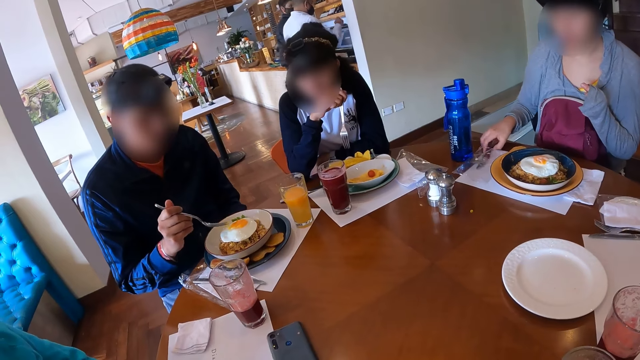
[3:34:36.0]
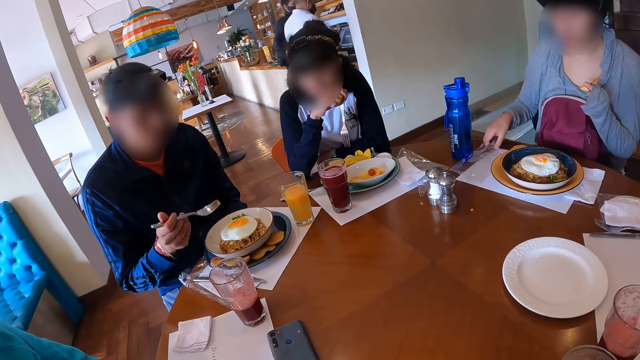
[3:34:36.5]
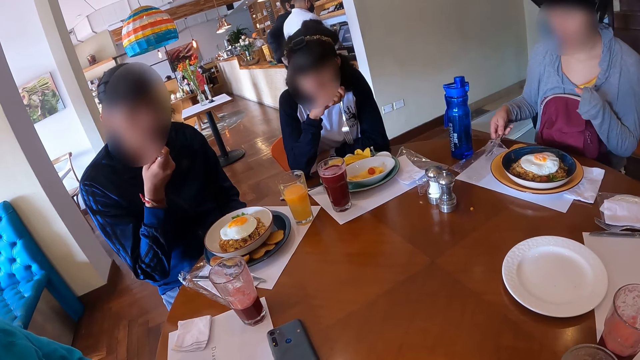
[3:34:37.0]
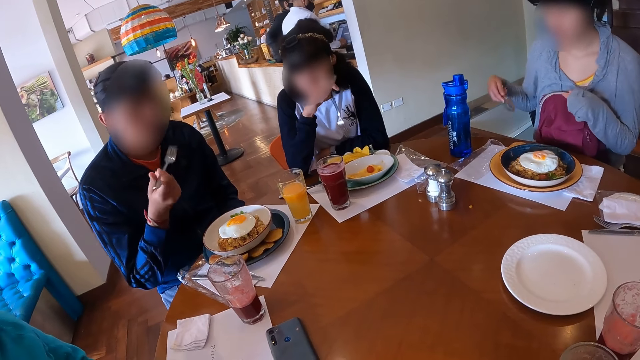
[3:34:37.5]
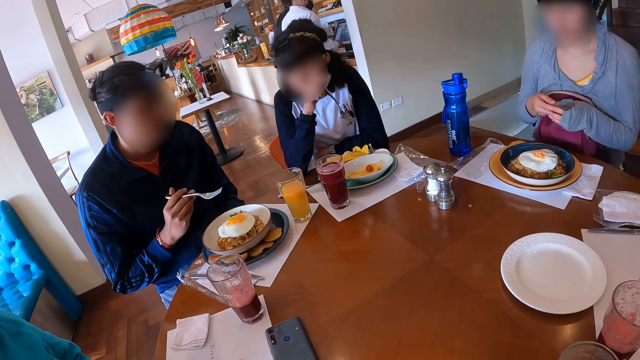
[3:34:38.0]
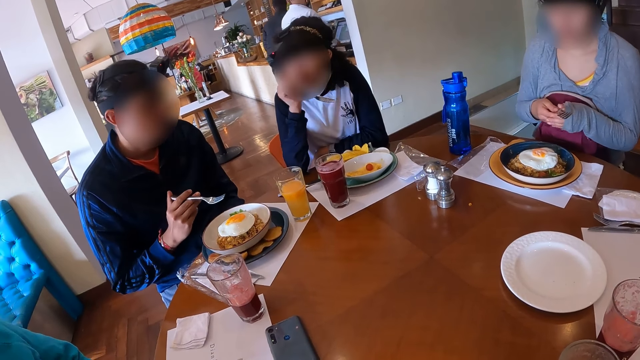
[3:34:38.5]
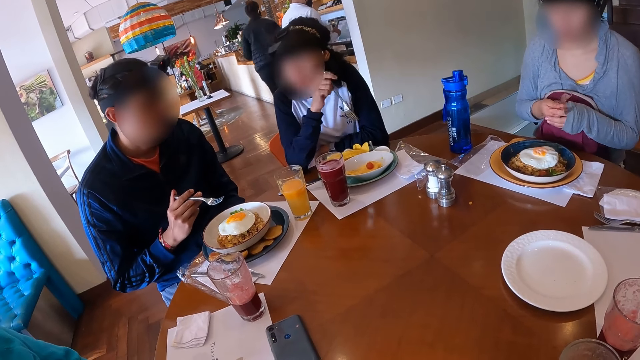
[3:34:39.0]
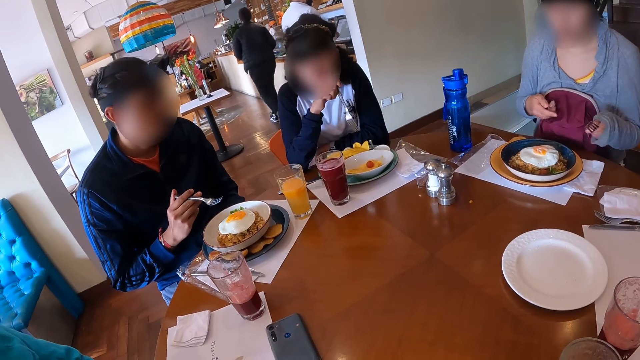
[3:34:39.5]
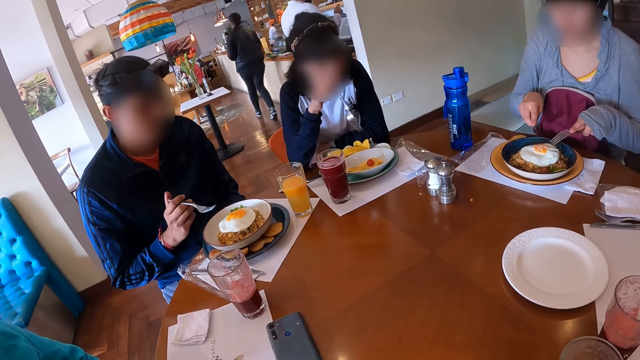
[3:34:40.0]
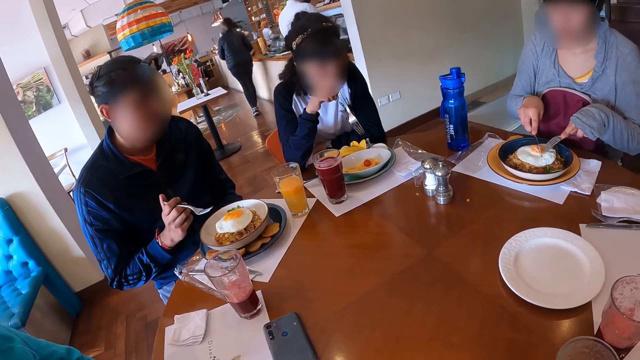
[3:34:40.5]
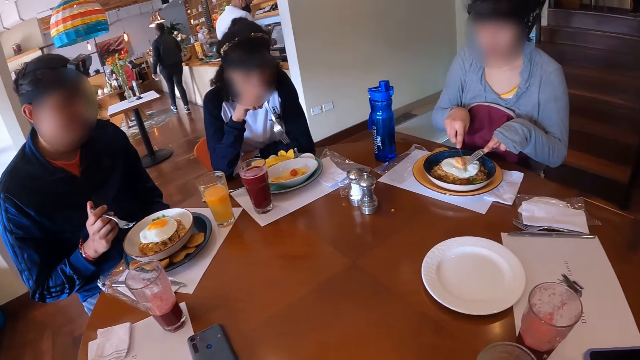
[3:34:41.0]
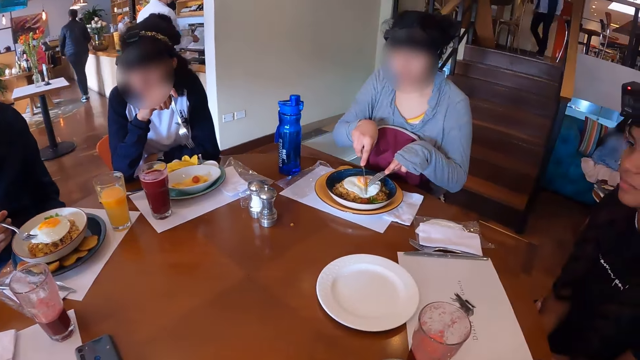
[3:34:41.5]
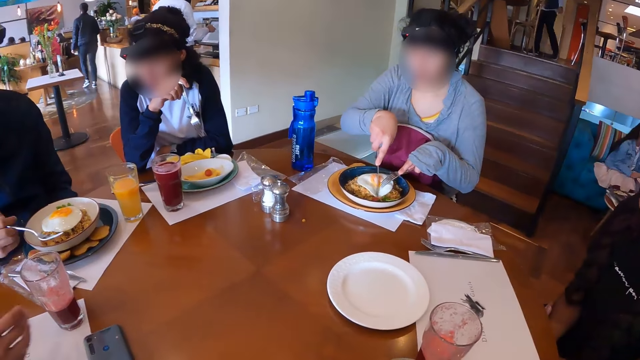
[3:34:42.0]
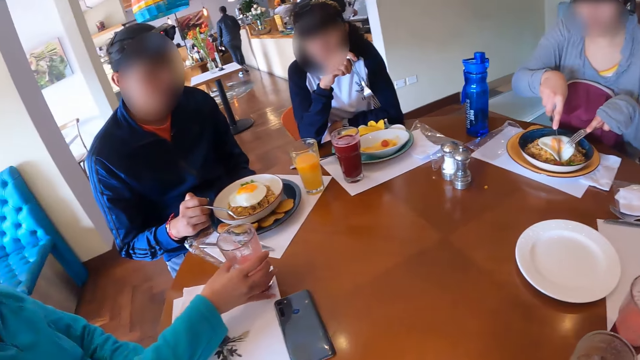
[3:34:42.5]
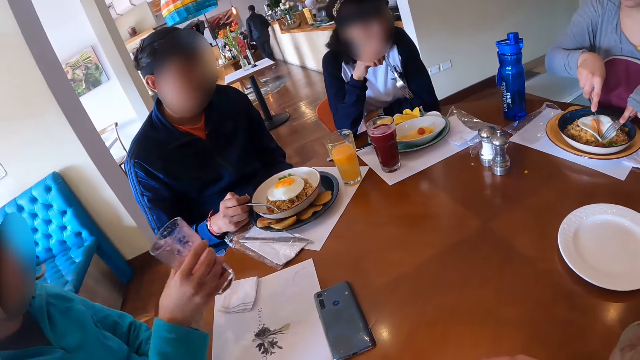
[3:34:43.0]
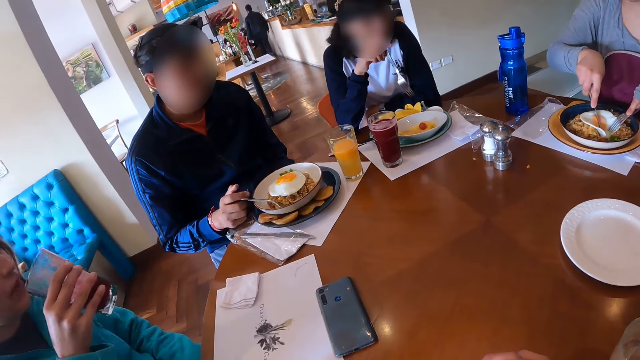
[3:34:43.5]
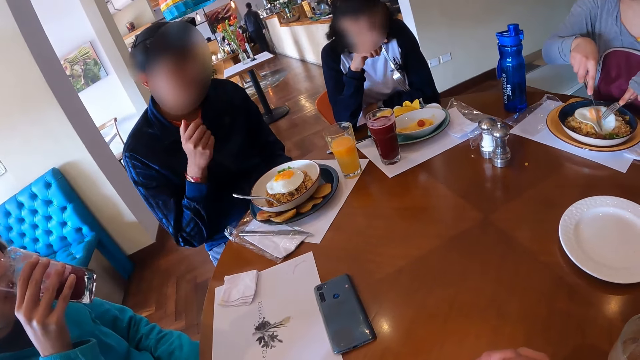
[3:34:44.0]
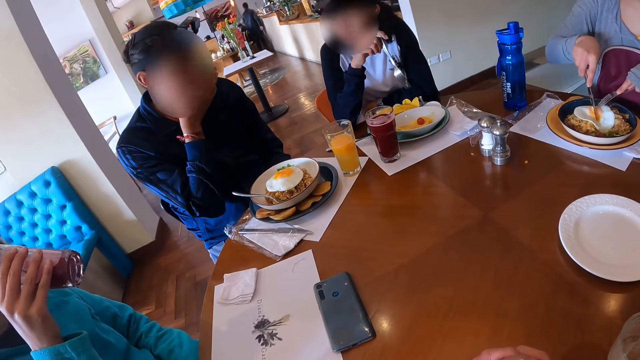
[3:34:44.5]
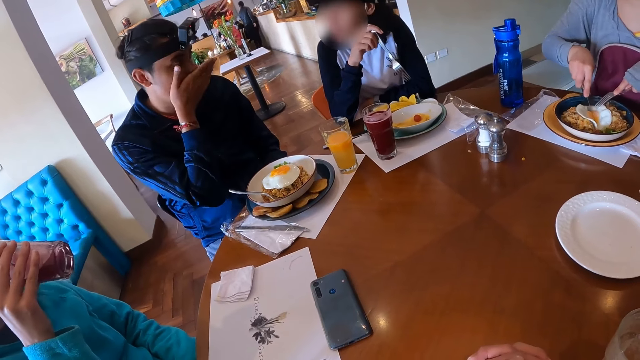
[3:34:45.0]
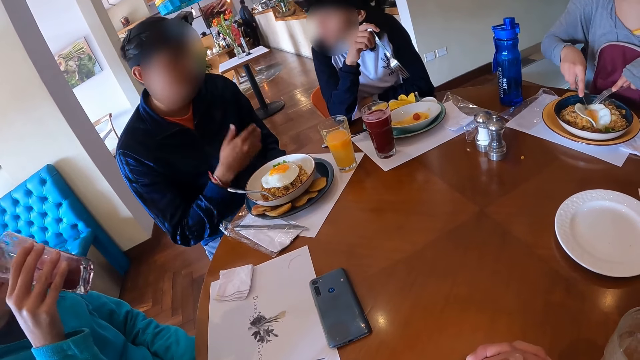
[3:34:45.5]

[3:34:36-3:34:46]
The woman picks the cutlery on the table with her right hand and eats with the cutlery in her hands. The lady picks the glass of juice on the table with her right hand and drinks from the glass of juice in her right hand. The man leaves the fork in the plate of food with his right hand.

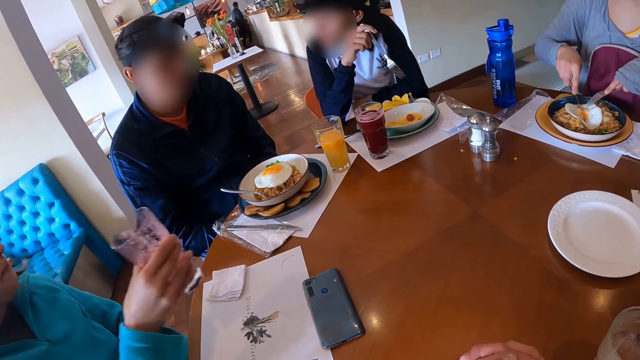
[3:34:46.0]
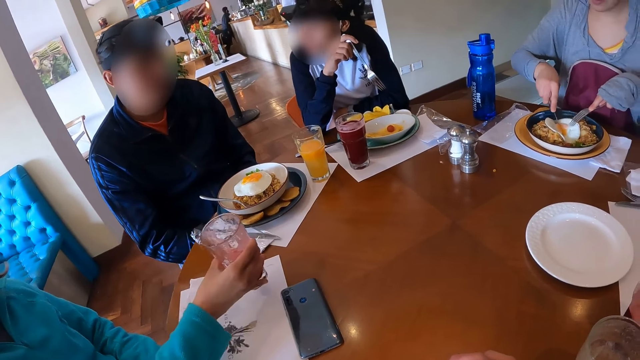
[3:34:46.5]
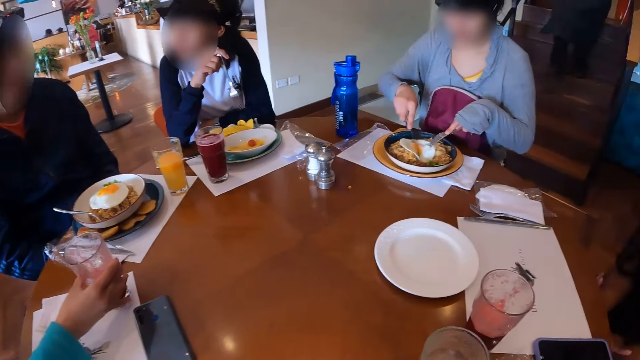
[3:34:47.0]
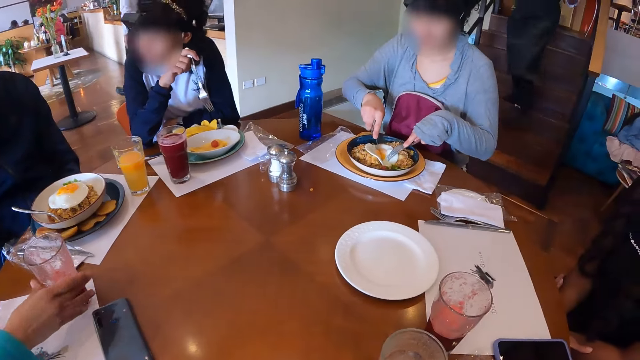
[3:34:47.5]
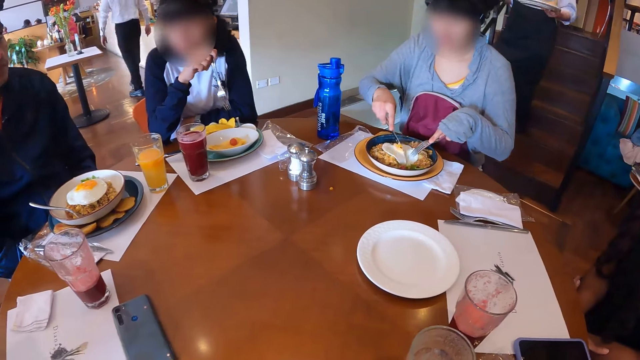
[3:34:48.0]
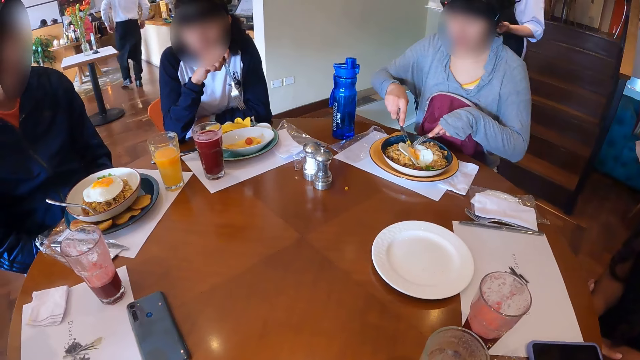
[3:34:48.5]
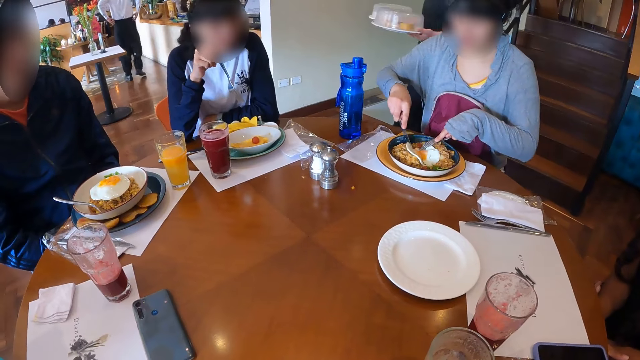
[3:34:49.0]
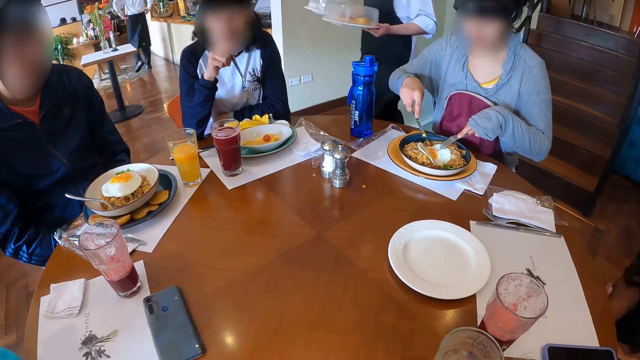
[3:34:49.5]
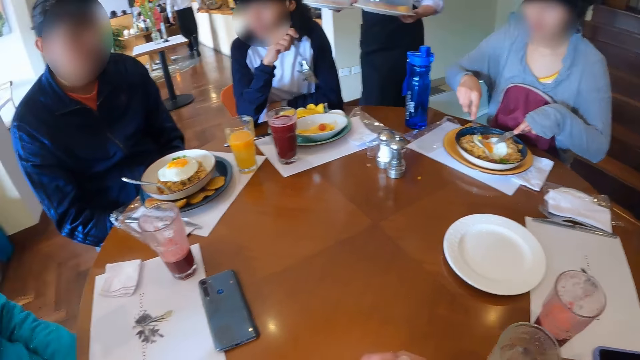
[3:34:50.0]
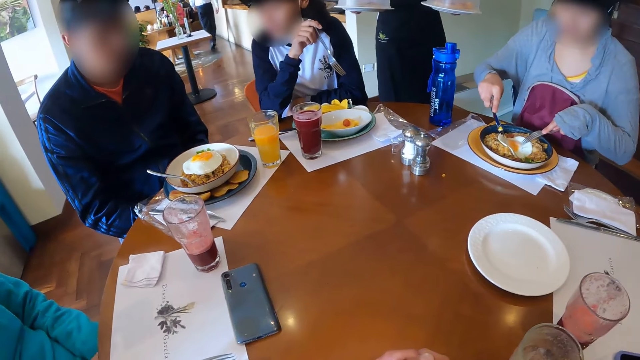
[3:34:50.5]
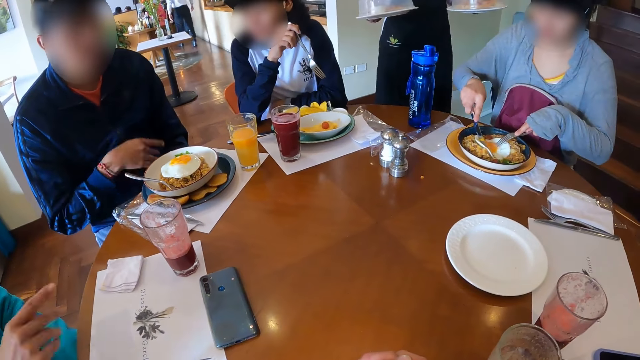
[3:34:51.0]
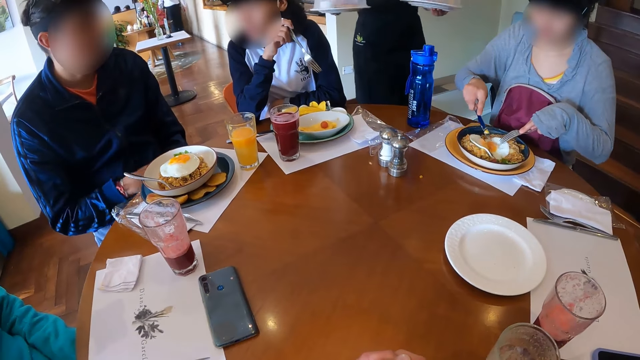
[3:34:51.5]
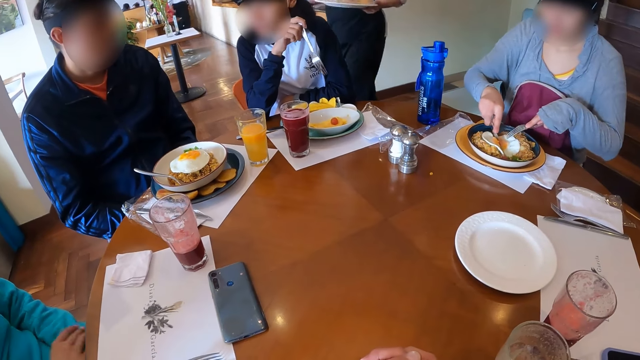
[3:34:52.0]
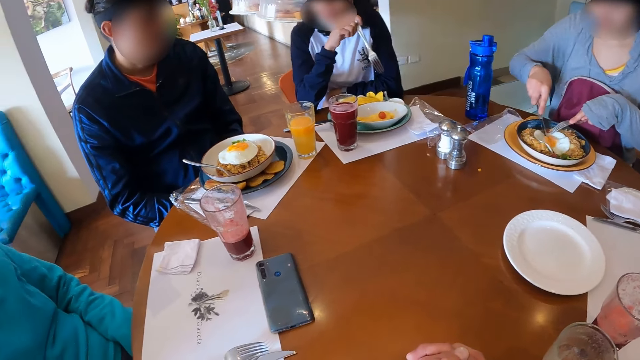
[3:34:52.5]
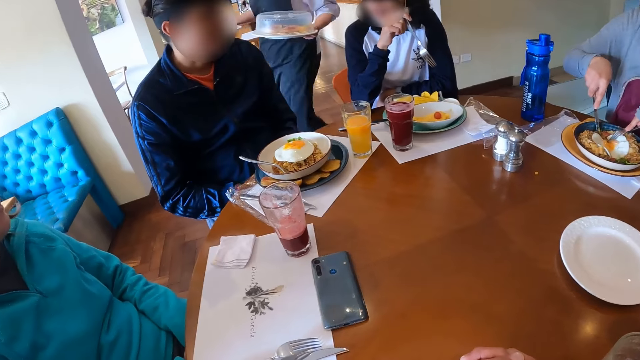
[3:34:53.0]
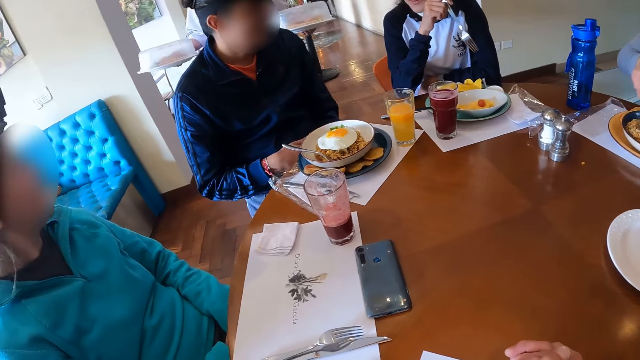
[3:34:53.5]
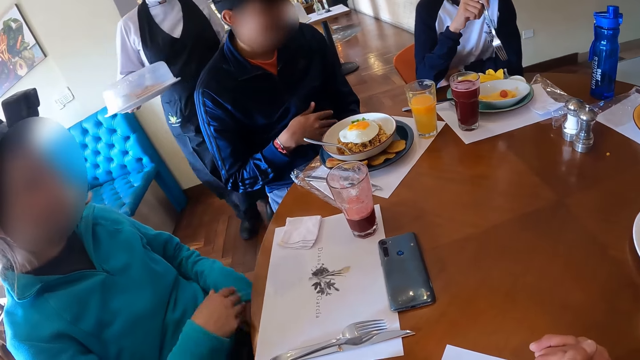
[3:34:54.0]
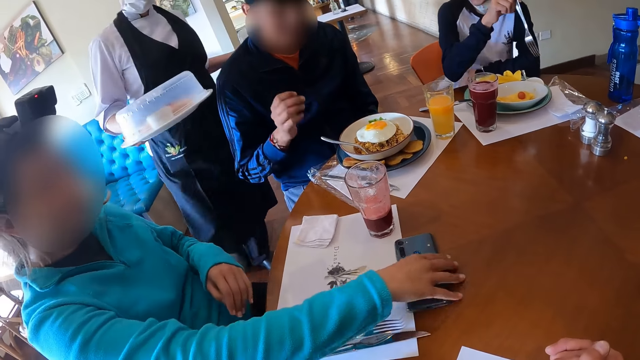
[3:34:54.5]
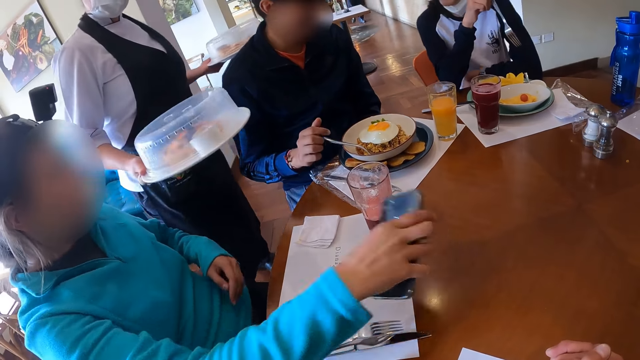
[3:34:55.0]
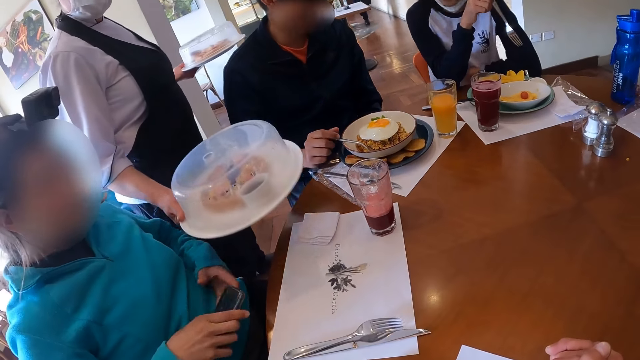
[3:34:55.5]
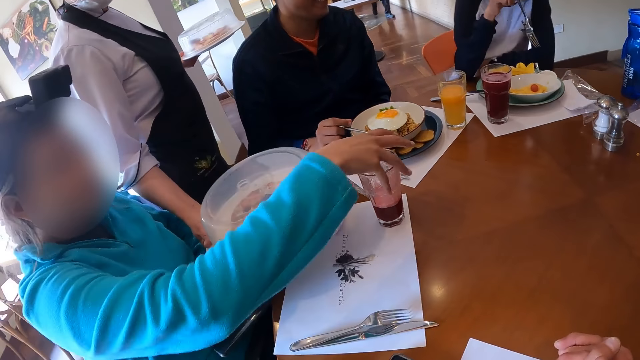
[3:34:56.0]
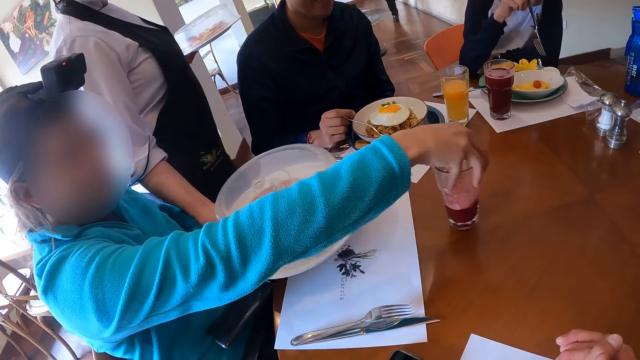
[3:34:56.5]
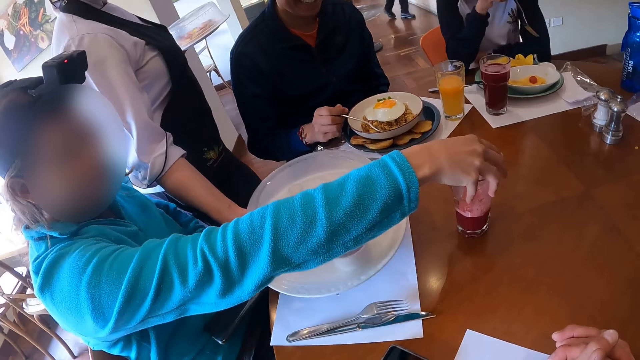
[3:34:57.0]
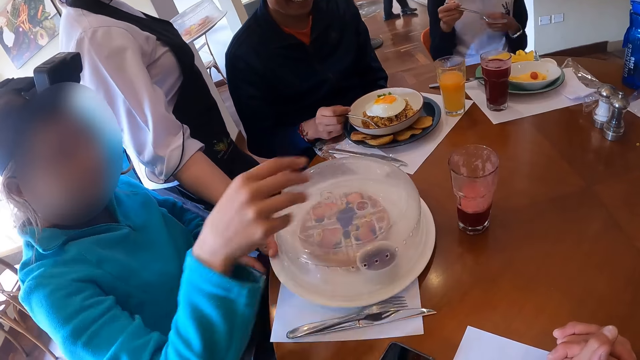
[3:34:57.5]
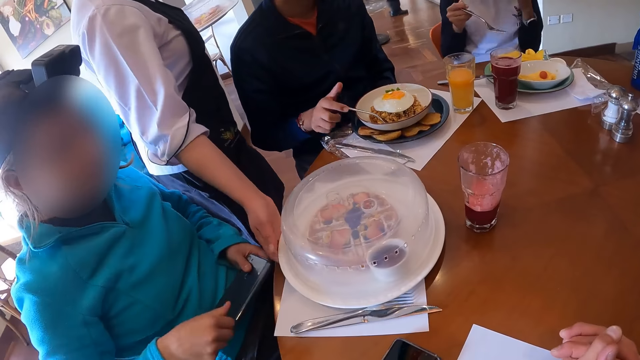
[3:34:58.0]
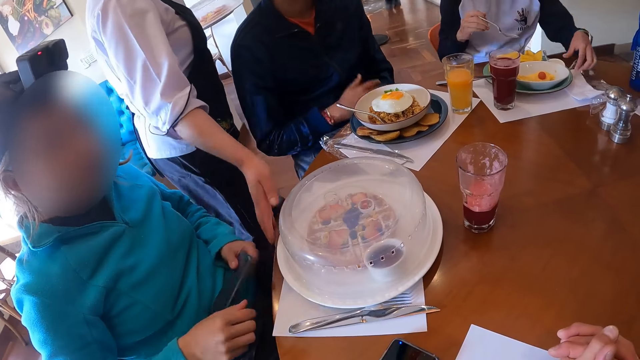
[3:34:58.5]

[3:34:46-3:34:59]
The woman drops the glass of juice on the table with her right hand. The waiter walks towards the group of people with two plates of waffles in her hands. The woman gestures out. The woman picks up the phone from the table with her right hand. The woman moves the cup of juice on the table with her right hand. The waiter drops one of the plates of waffles on the table in front of the woman with her right hand.
